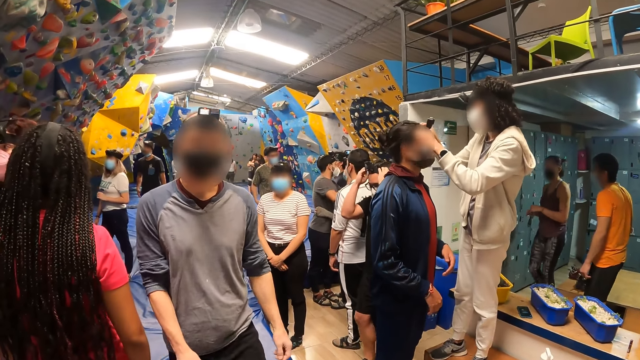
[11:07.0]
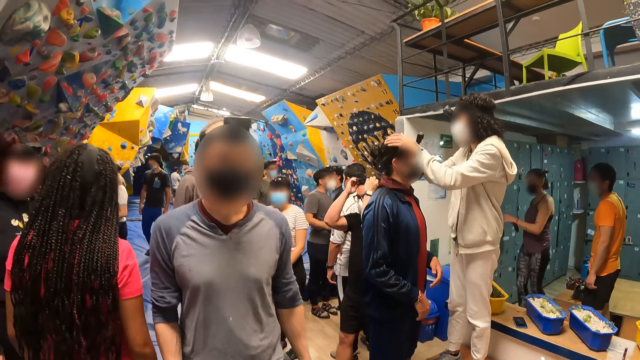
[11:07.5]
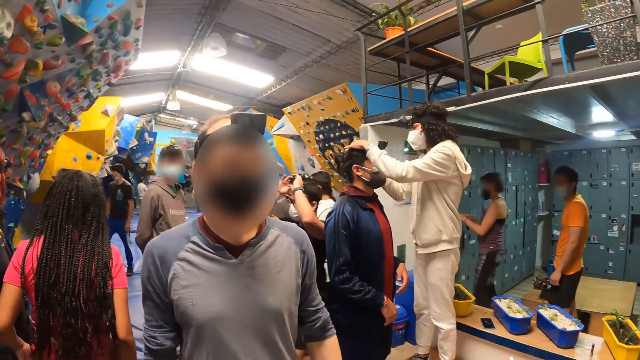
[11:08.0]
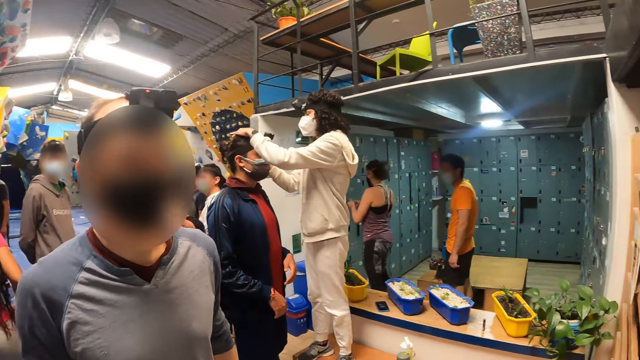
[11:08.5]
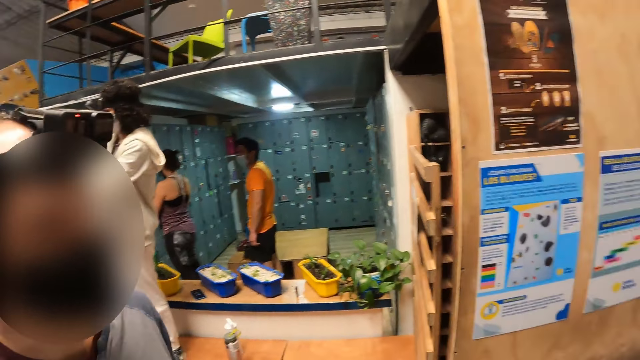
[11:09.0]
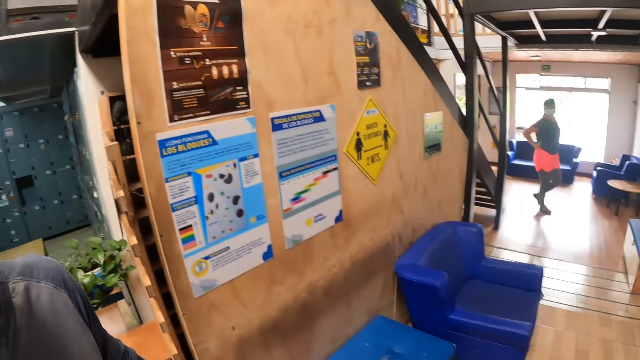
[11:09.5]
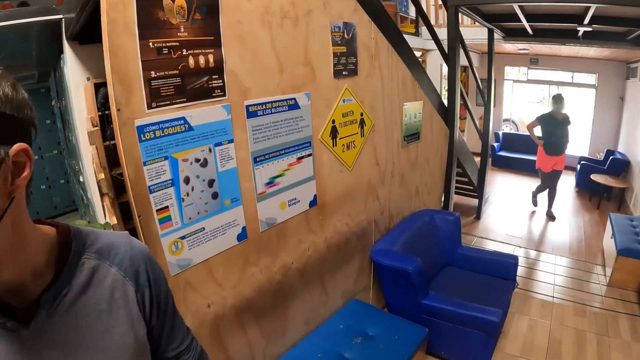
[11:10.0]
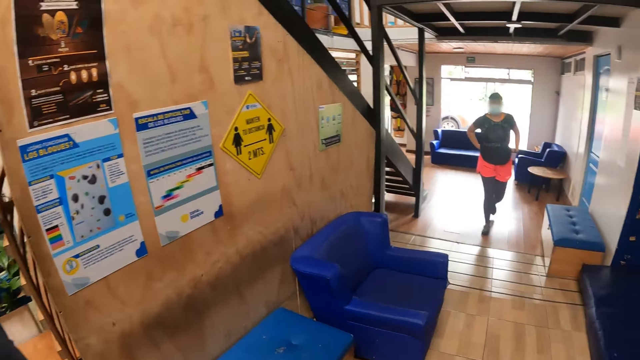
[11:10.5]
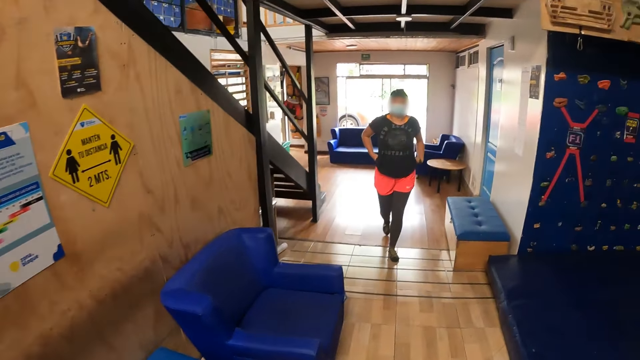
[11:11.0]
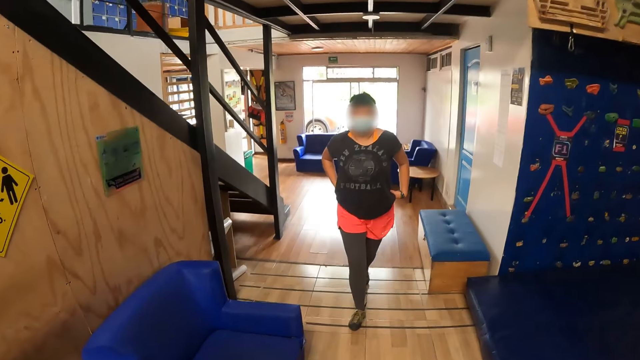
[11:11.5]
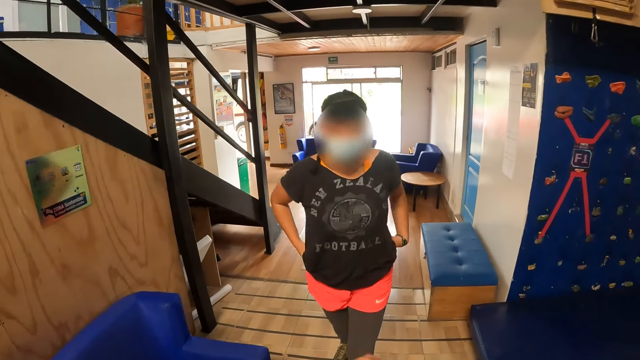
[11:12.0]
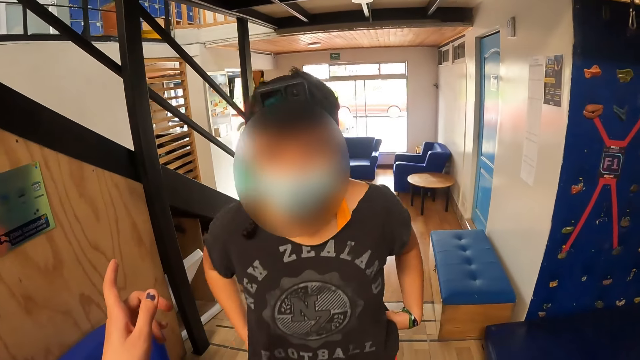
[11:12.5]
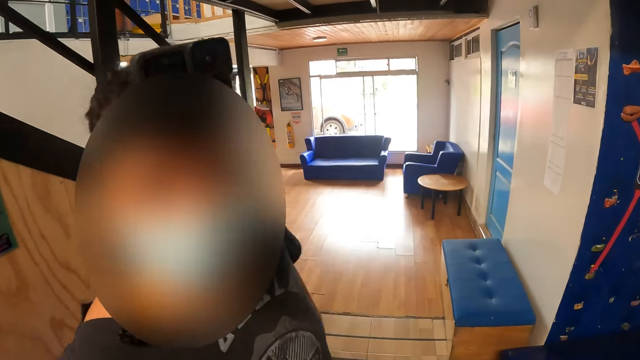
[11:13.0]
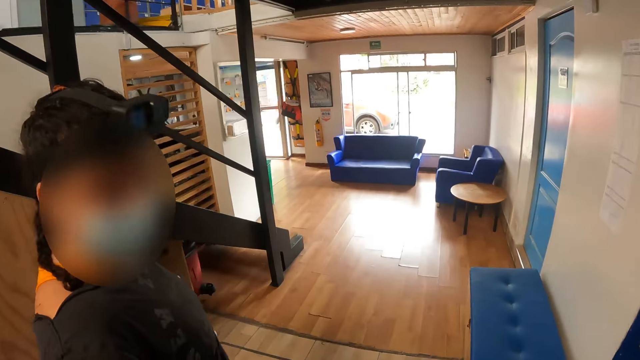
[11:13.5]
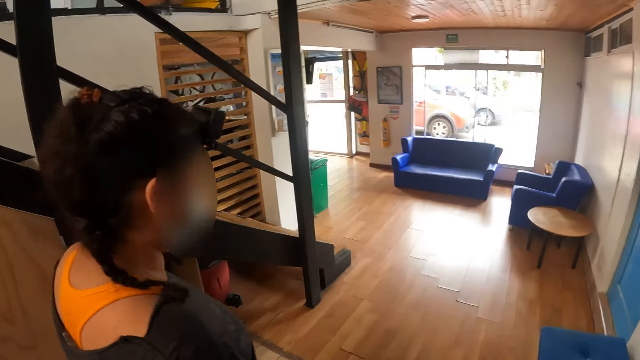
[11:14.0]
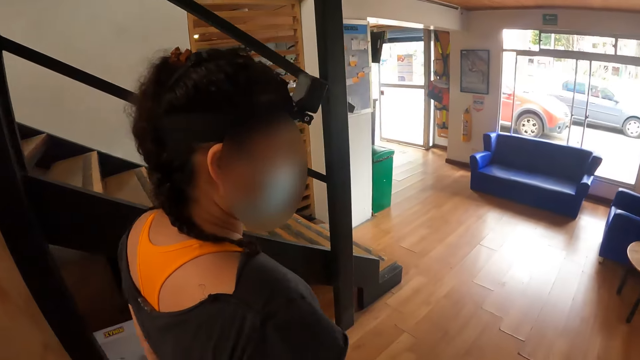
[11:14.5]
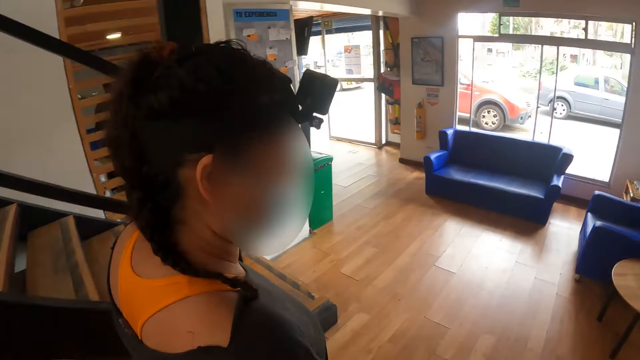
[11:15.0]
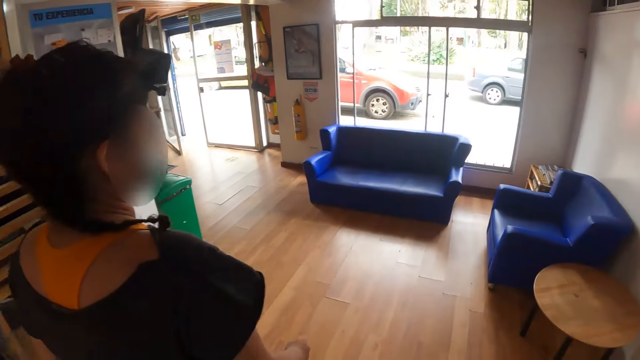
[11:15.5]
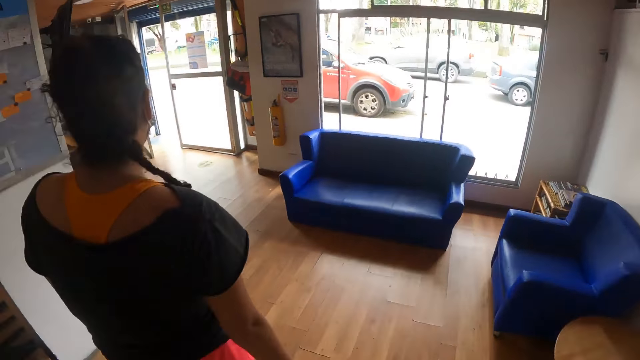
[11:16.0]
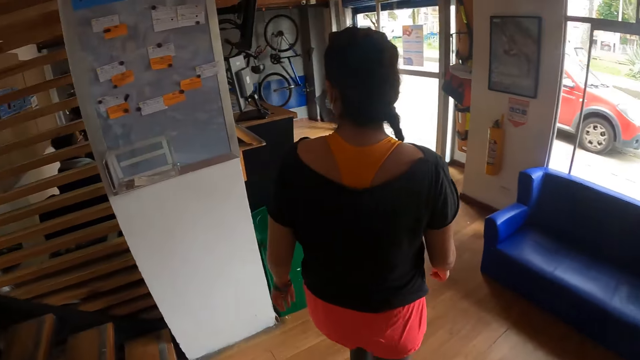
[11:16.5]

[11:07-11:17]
The camera wearer walks around, points a finger, dialogues with a woman and walks around.

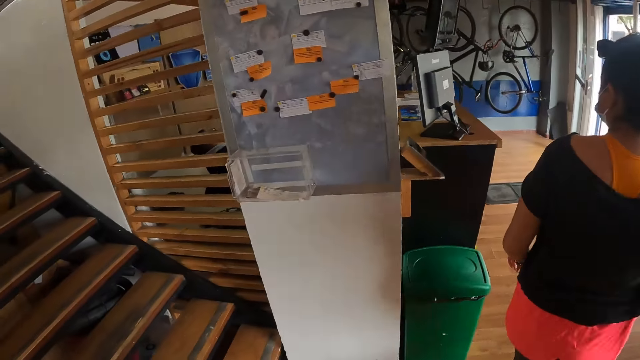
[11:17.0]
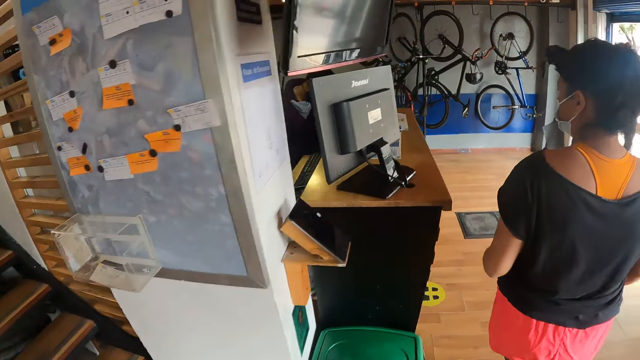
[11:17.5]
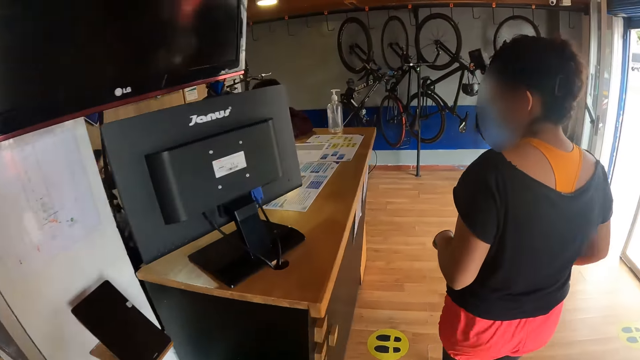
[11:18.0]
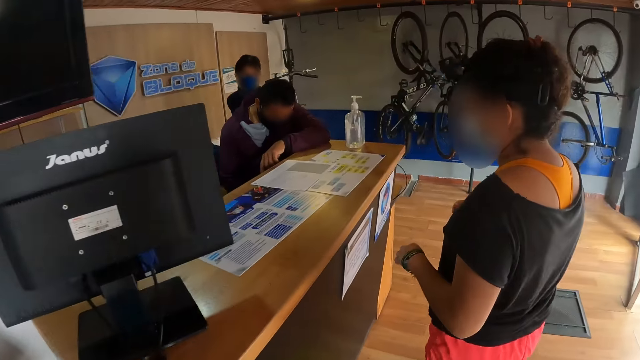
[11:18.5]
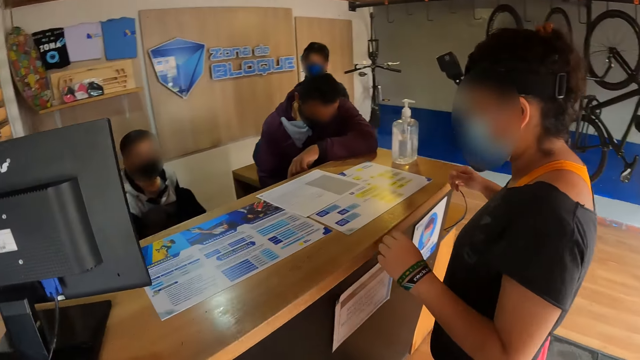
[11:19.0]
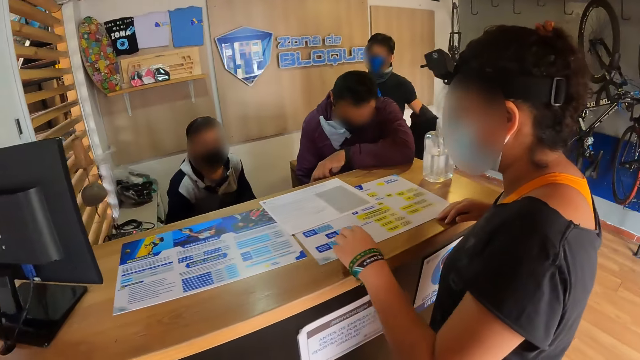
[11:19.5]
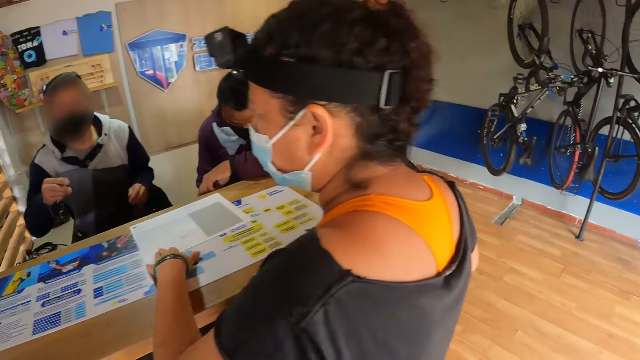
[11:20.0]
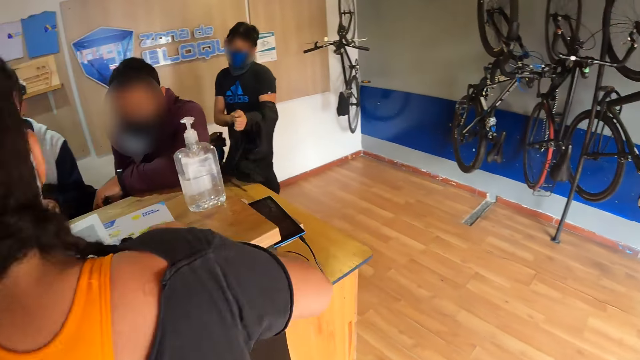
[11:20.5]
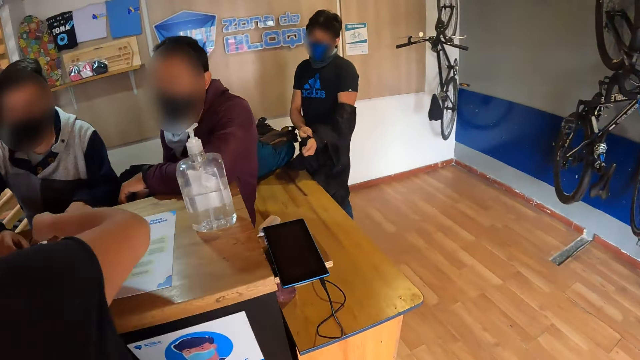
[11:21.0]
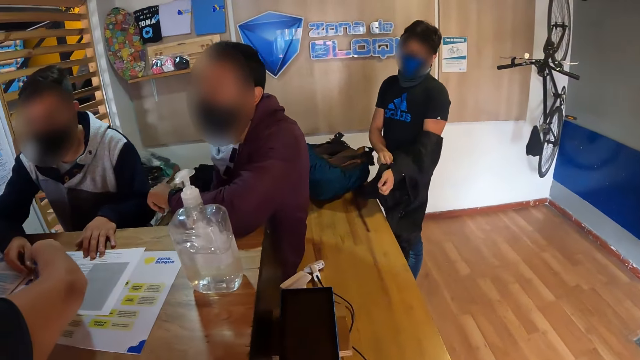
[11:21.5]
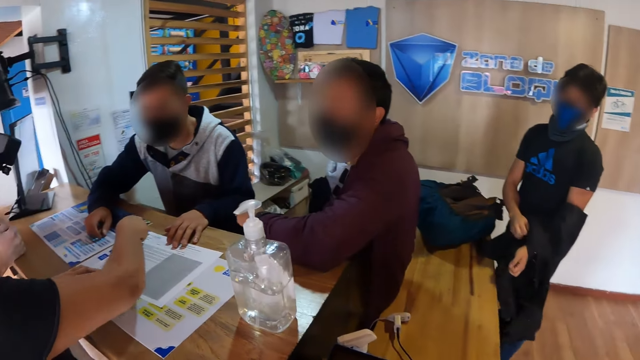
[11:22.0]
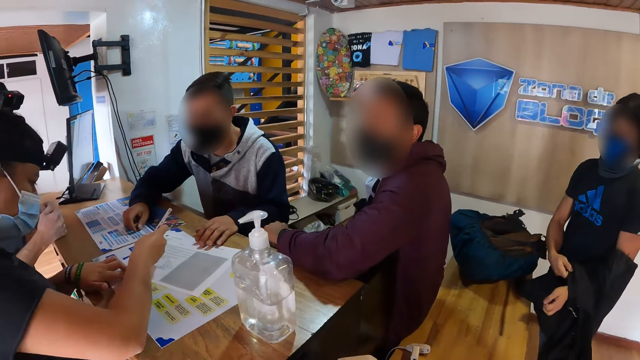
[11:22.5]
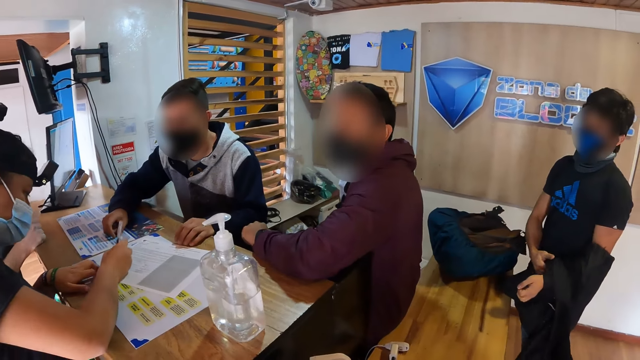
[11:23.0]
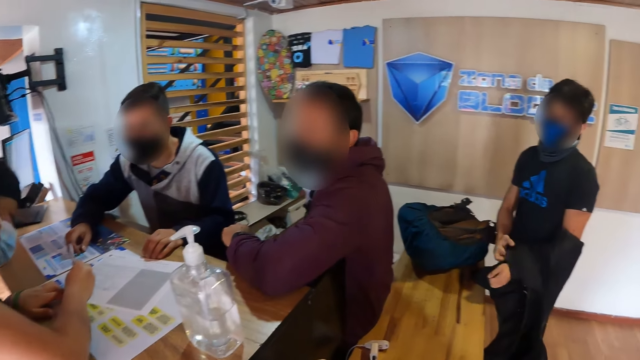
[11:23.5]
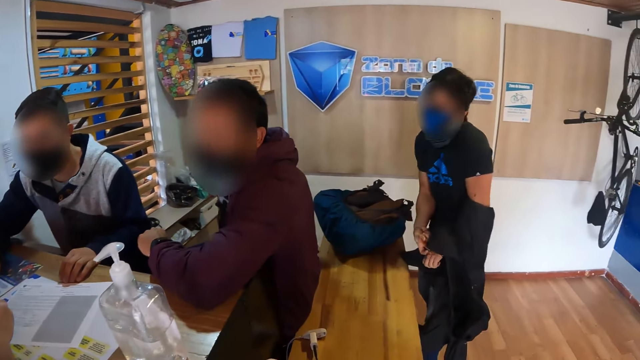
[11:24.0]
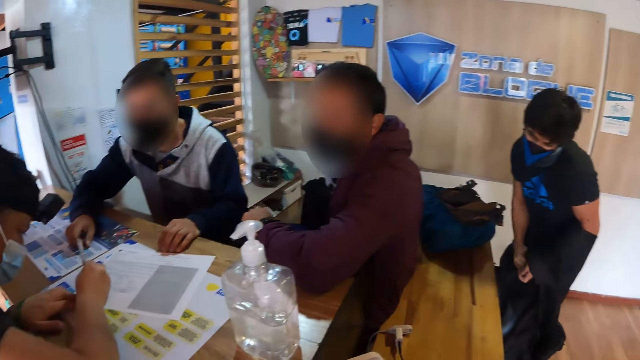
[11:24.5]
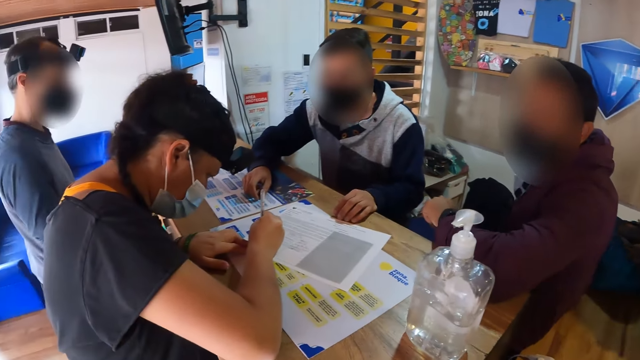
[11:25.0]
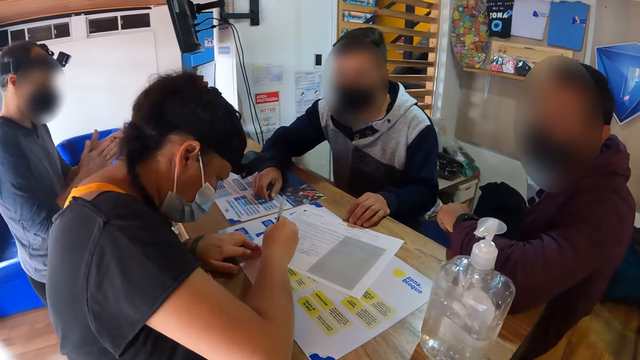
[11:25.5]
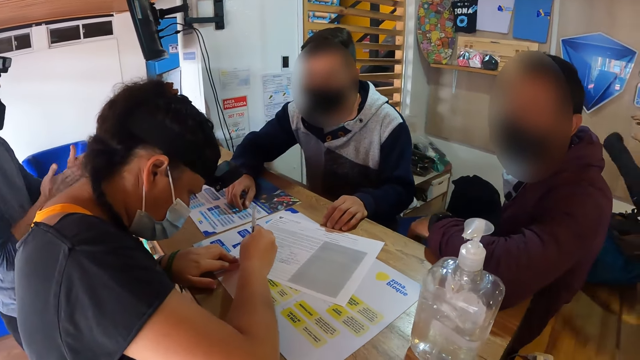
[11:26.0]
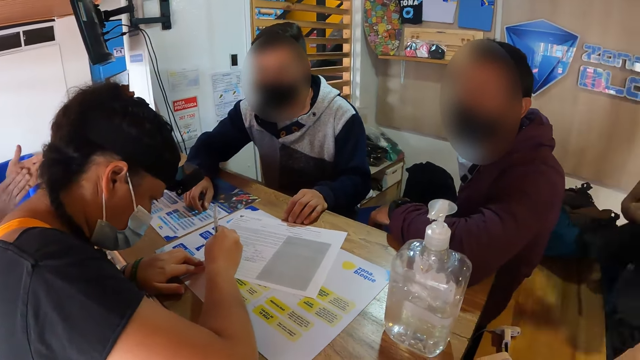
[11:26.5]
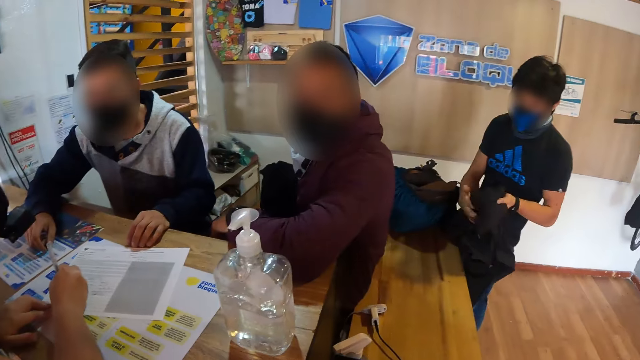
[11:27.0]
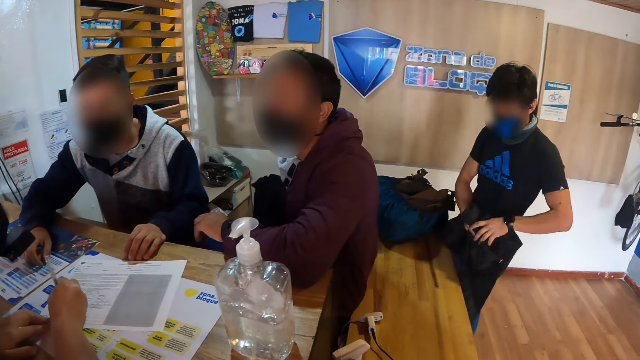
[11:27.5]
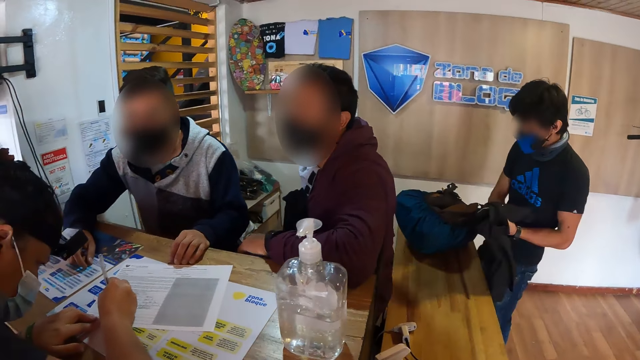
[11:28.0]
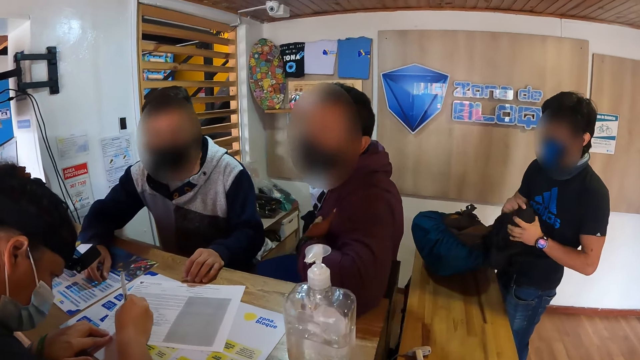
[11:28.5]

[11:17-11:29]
The woman places her right hand on the countertop. The man stands from the chair. The woman places her left hand on the countertop. The man places his left hand on the countertop. The man drops the pen in his right hand on the countertop. The woman picks up the pen on the countertop with her right hand. The man places his right hand on the countertop. The woman writes on the paper placed on the countertop with her right hand. The camera wearer looks around.
